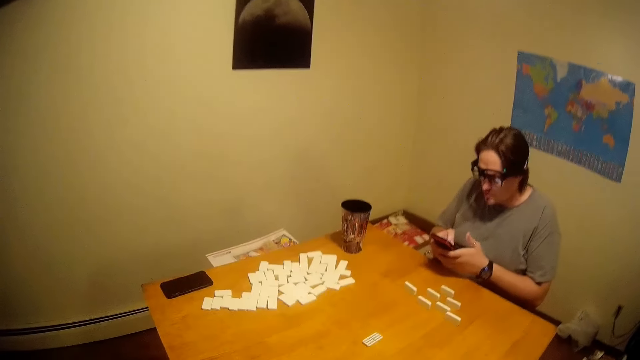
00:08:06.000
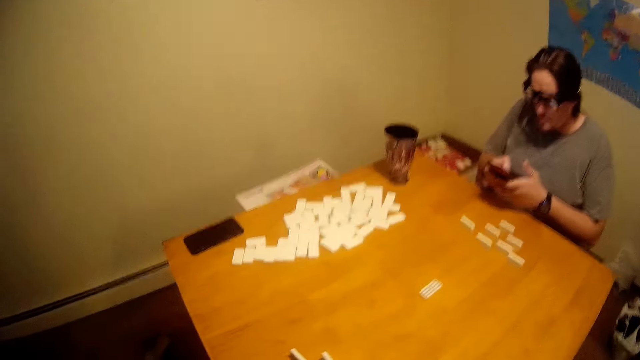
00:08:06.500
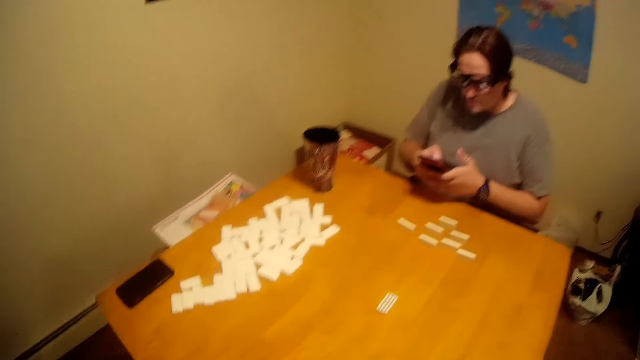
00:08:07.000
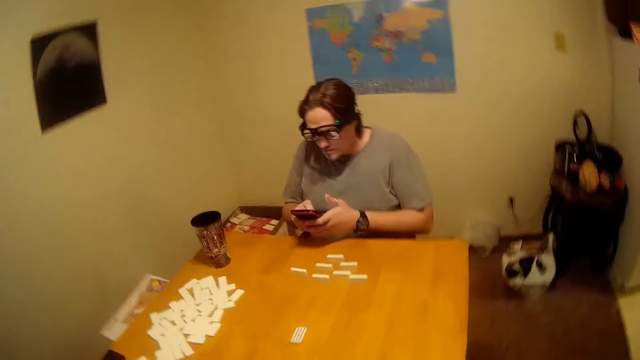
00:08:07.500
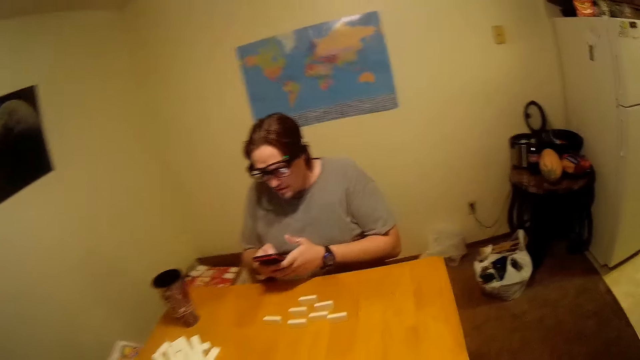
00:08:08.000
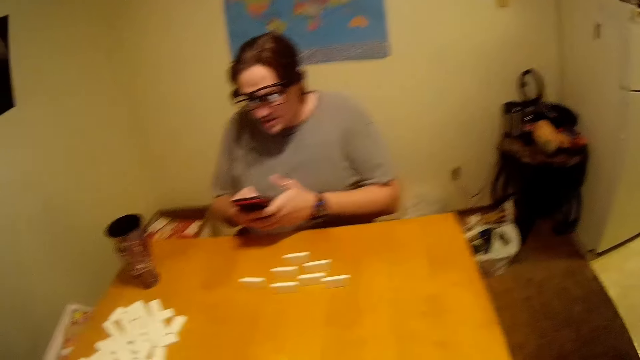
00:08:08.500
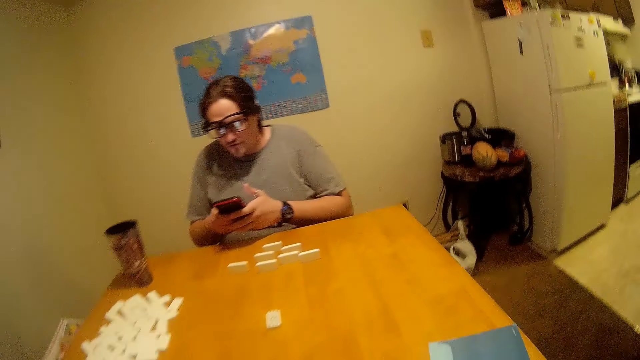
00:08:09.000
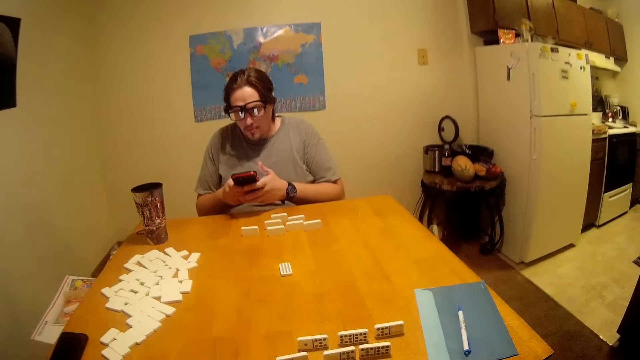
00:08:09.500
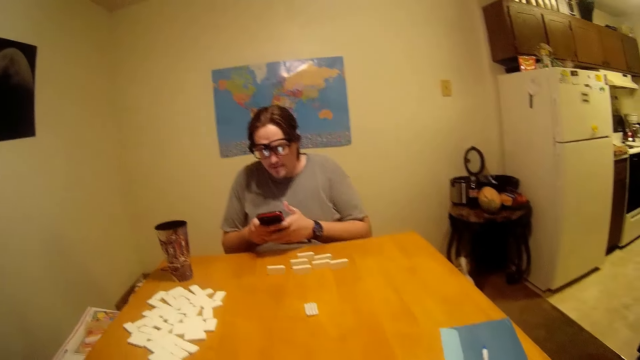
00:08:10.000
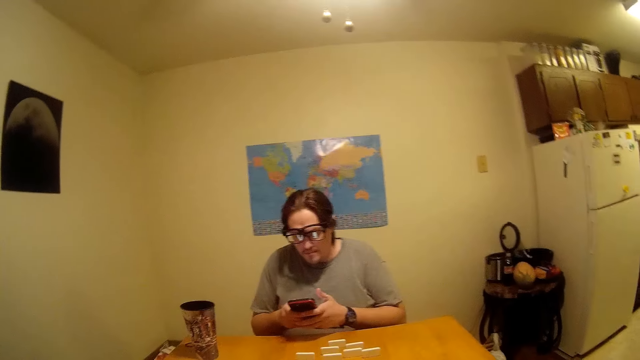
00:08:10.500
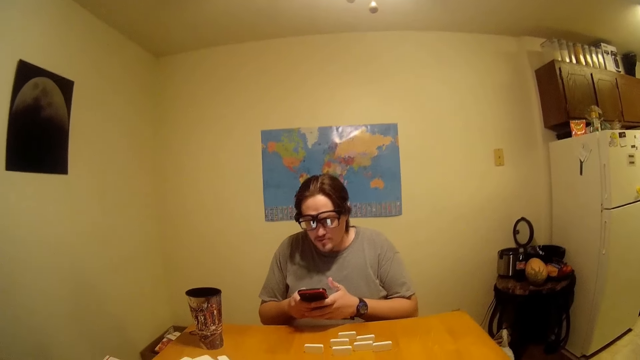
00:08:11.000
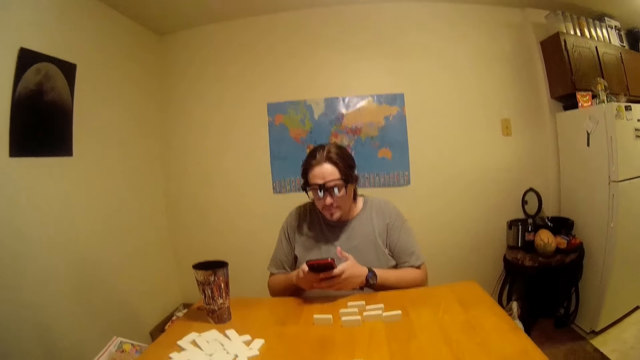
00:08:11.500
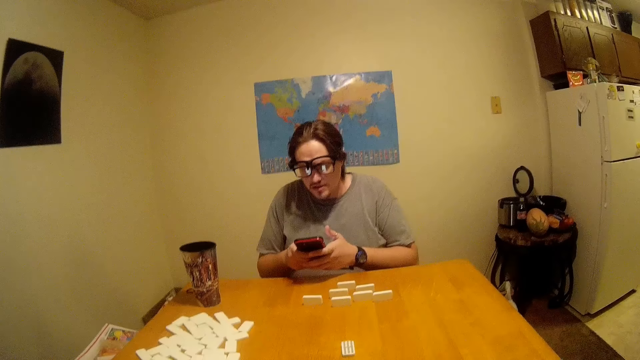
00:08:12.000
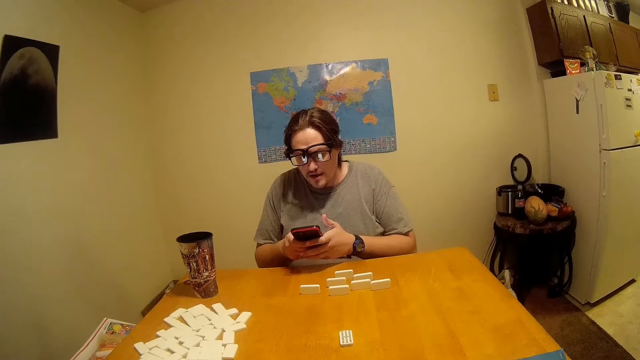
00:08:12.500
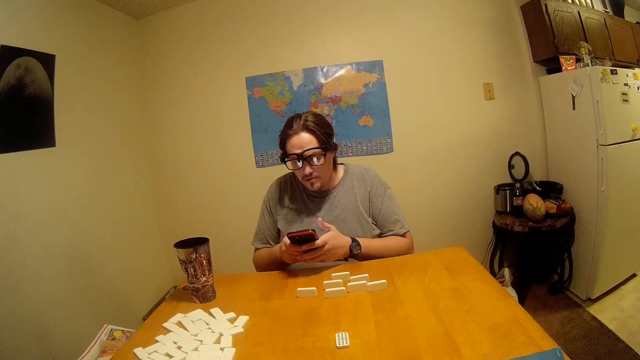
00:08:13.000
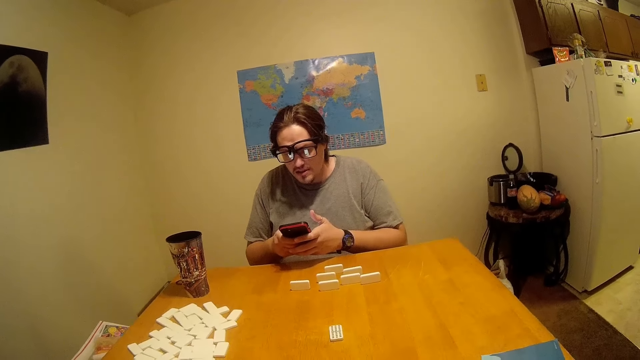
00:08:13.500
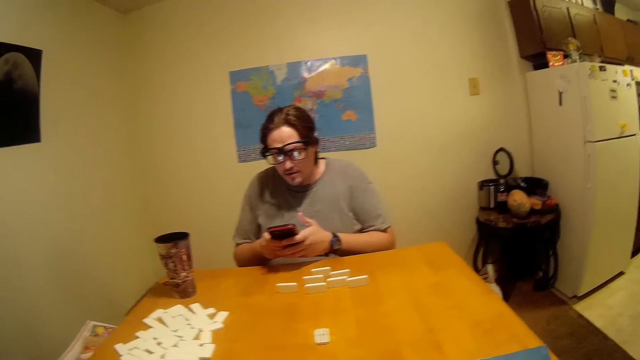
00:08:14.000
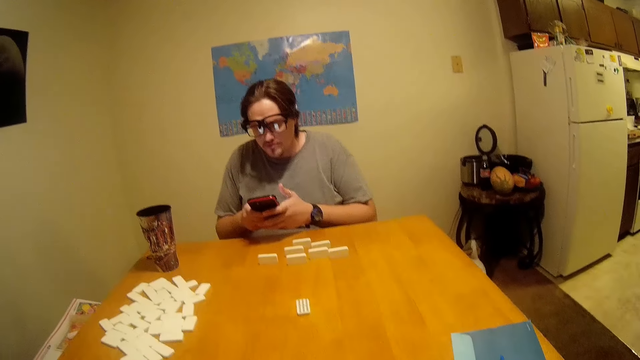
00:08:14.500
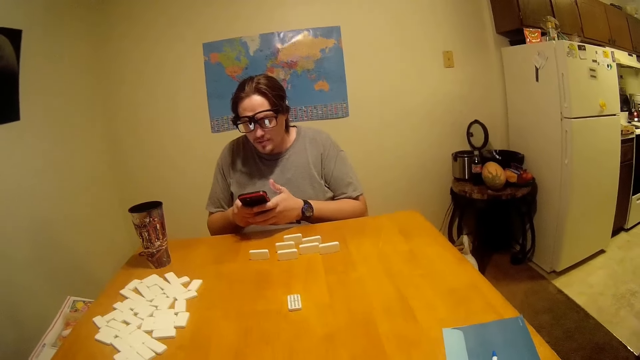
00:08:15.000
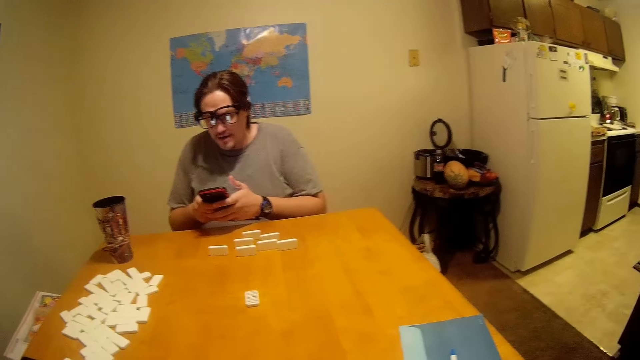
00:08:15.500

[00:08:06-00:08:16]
A man scrolls his phone. The camera wearer sits down. The man reads on his phone and talks.

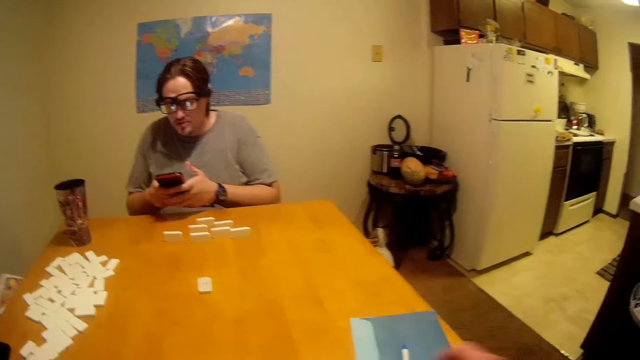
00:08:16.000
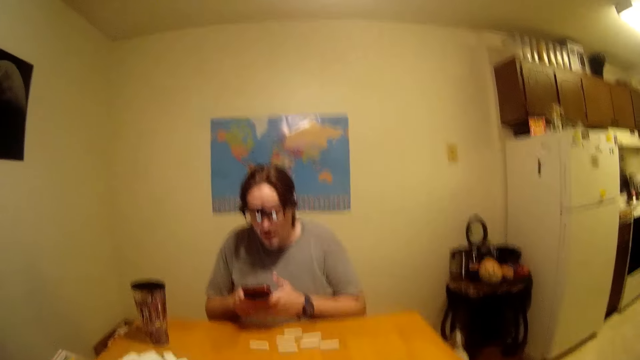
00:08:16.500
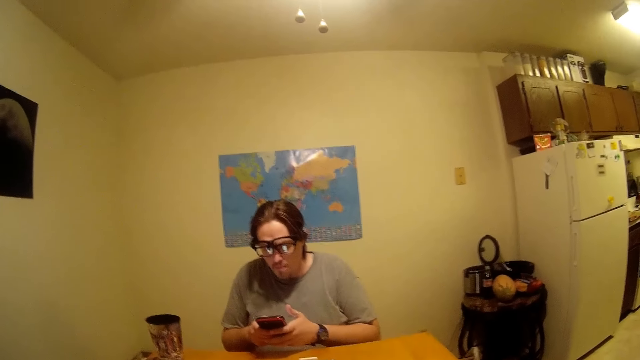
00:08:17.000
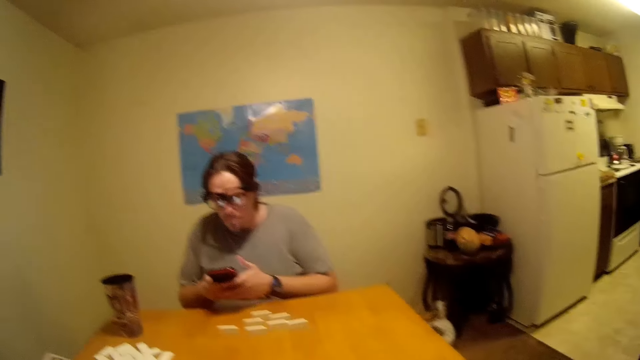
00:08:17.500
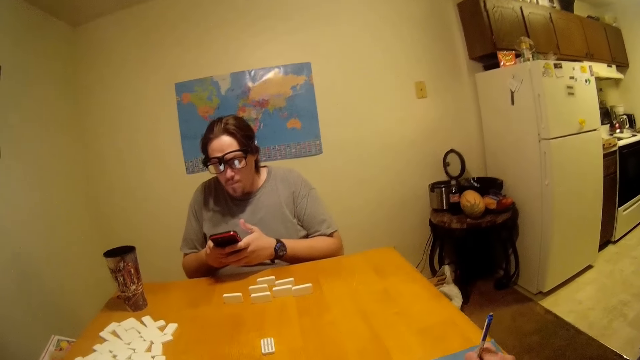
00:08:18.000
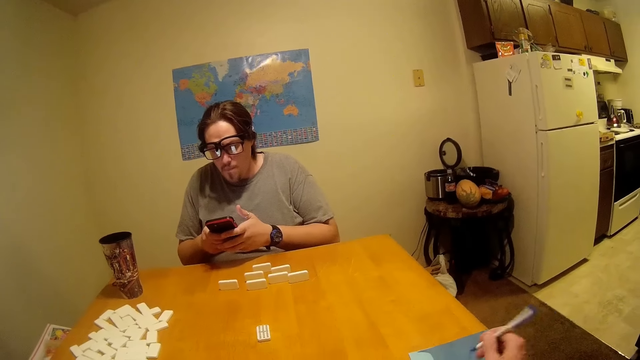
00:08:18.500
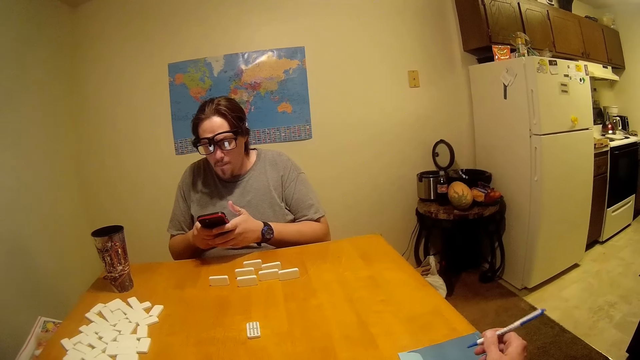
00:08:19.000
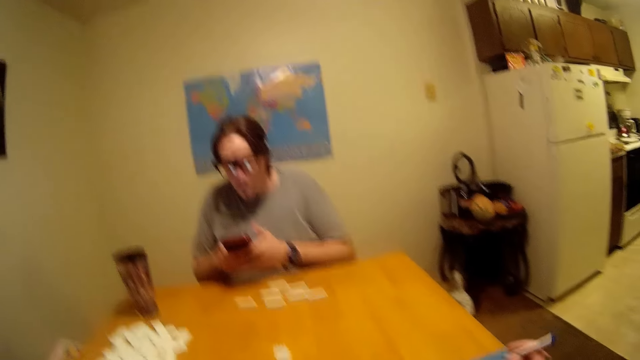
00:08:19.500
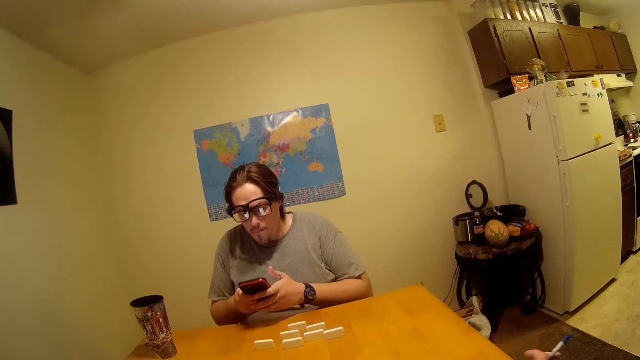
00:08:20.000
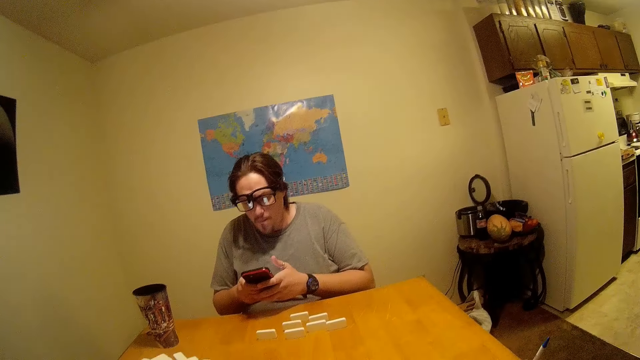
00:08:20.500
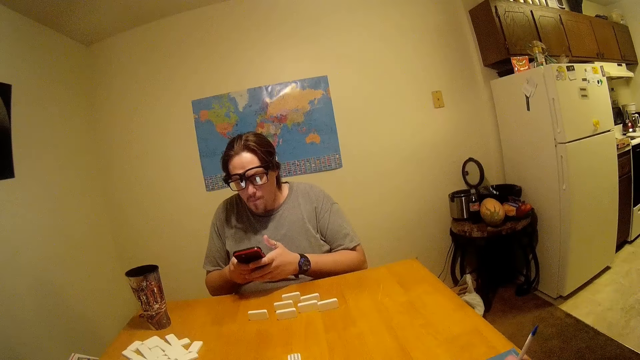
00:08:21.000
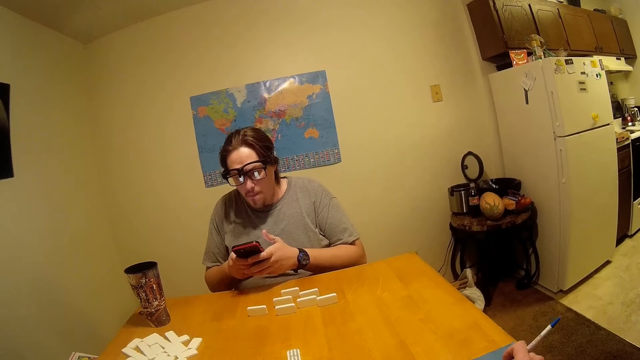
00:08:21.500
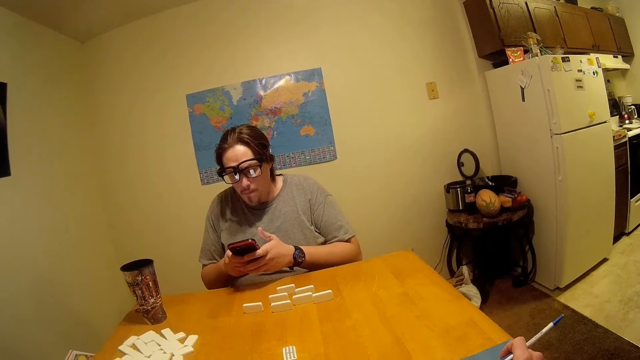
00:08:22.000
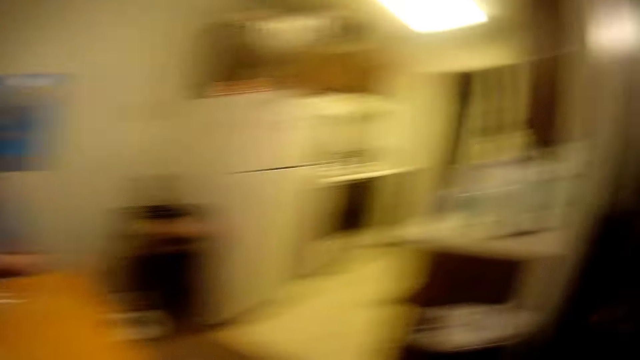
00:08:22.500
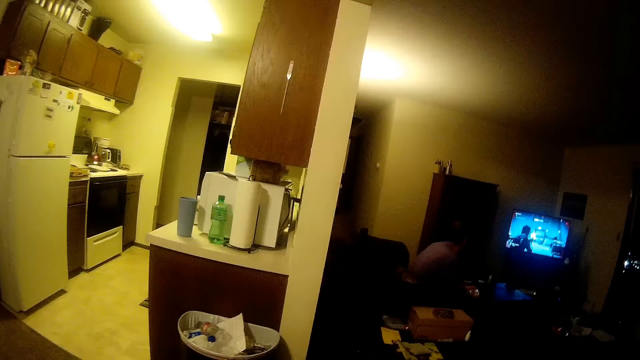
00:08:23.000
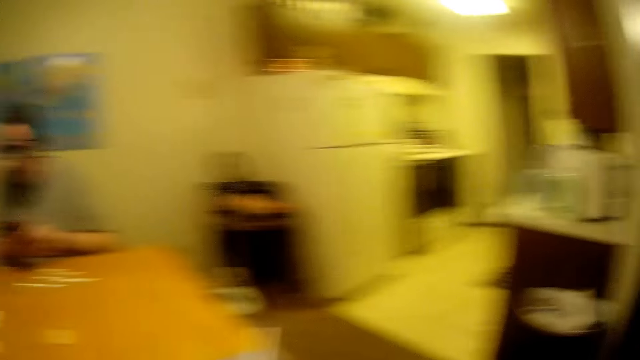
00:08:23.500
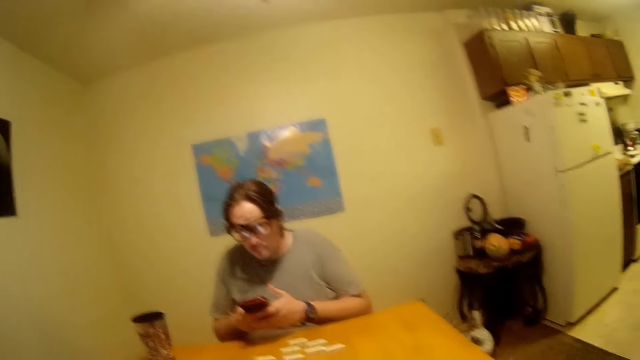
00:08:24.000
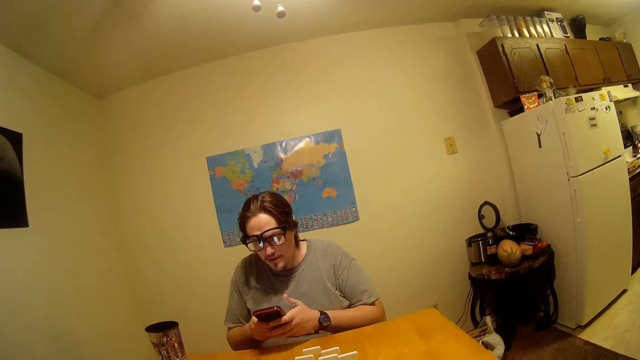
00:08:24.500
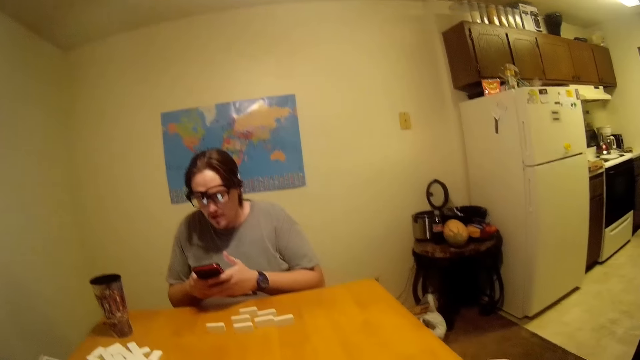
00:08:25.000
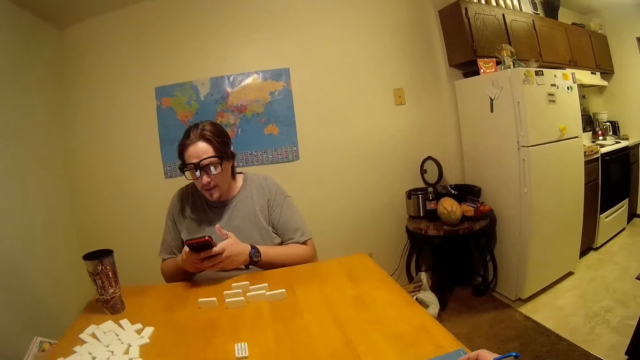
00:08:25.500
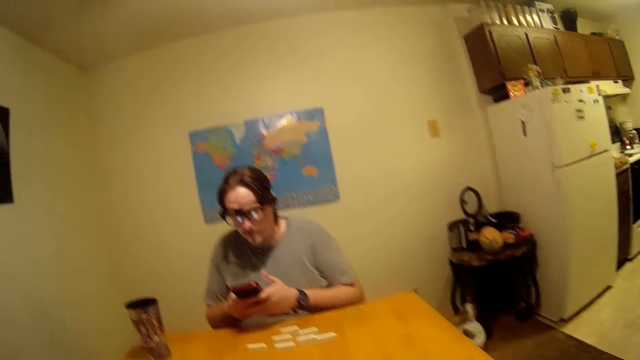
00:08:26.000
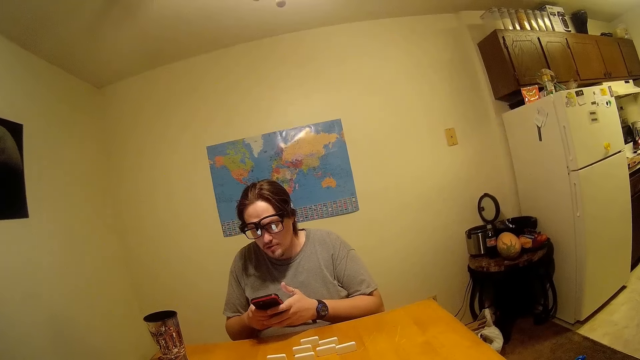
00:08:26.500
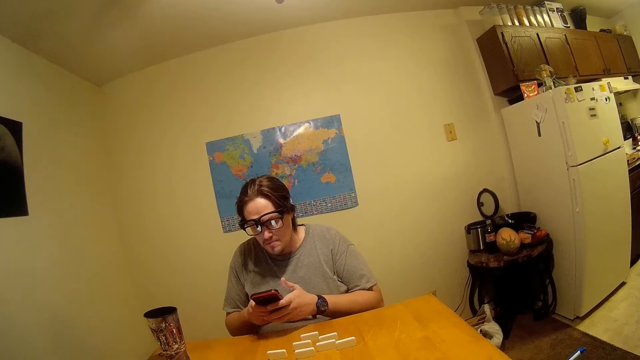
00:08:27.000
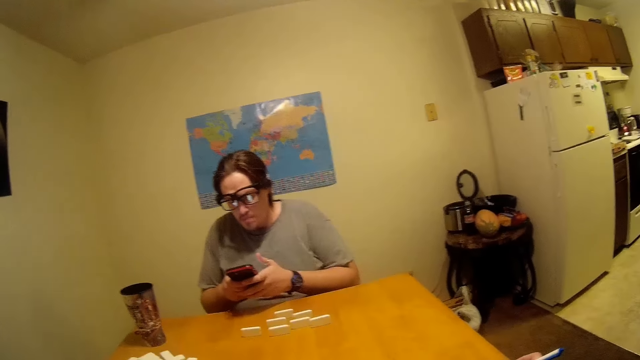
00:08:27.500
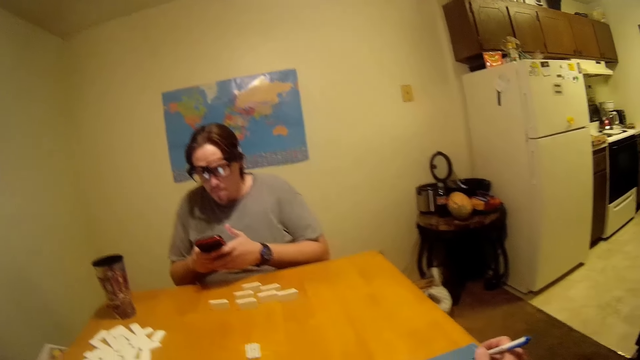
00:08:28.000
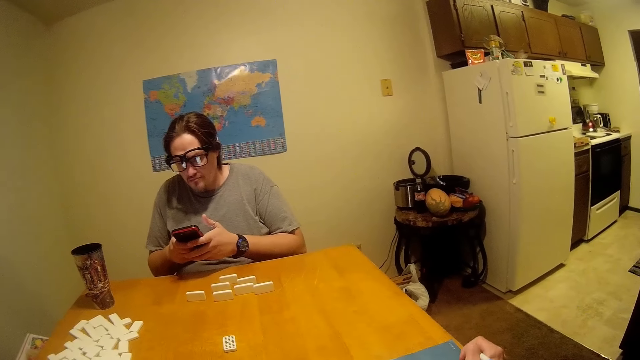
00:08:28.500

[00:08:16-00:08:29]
The camera wearer holds a pen and moves the pen. They look around. A man talks and reads on his phone.
